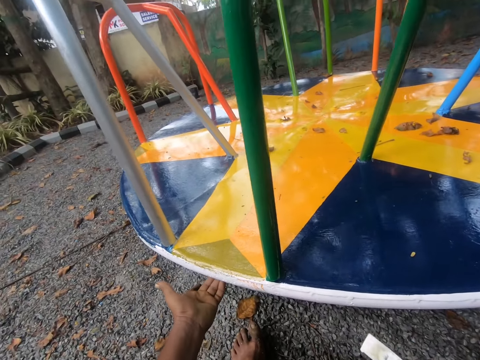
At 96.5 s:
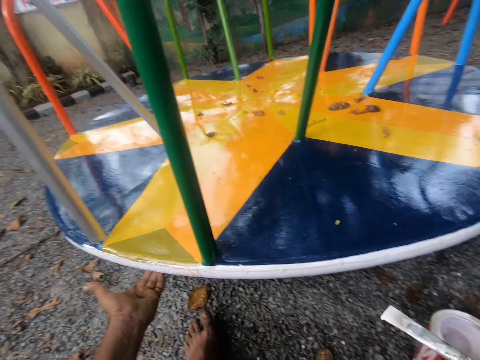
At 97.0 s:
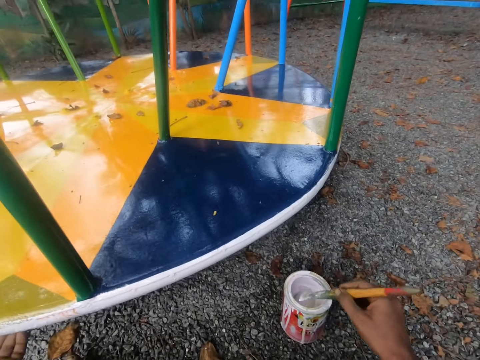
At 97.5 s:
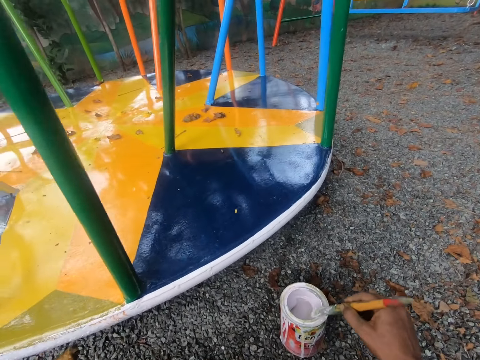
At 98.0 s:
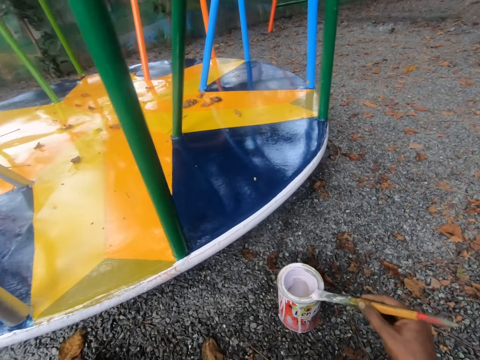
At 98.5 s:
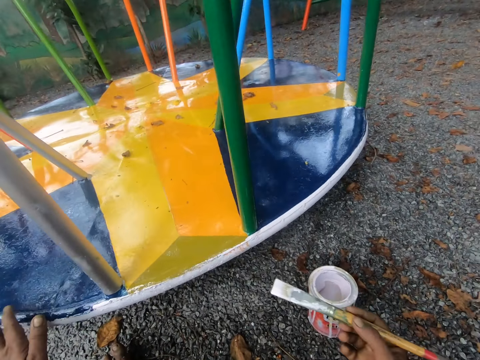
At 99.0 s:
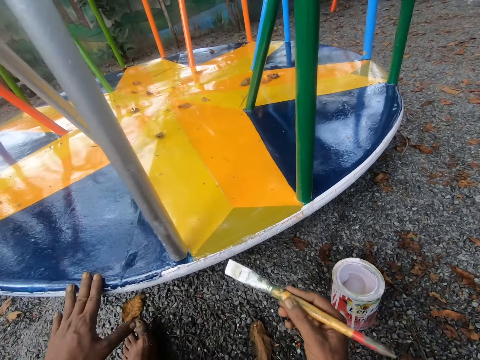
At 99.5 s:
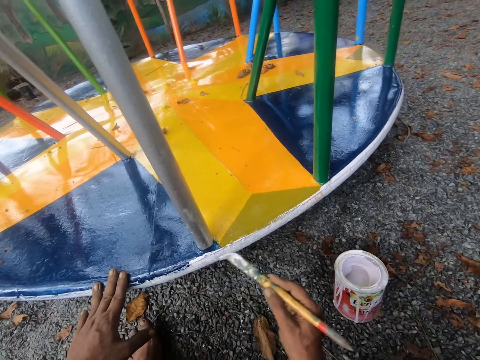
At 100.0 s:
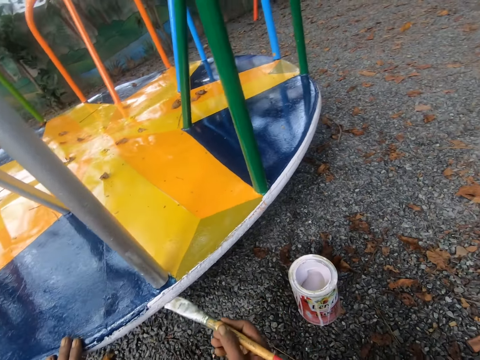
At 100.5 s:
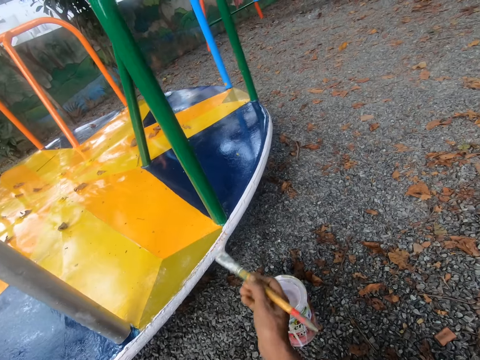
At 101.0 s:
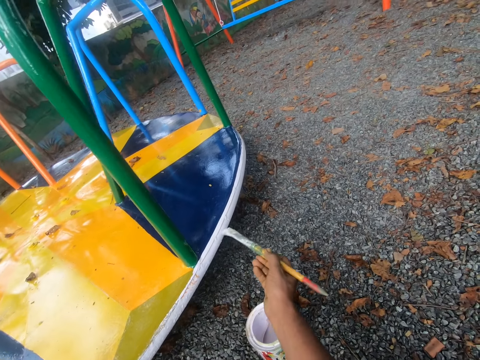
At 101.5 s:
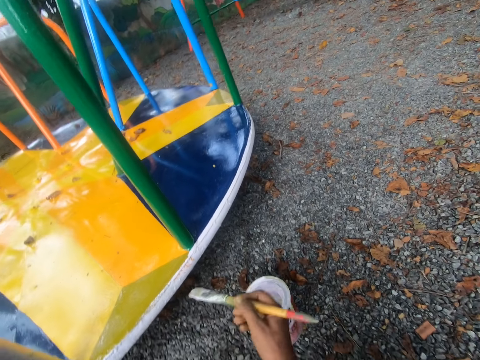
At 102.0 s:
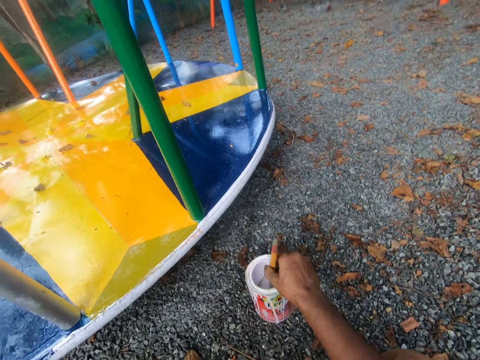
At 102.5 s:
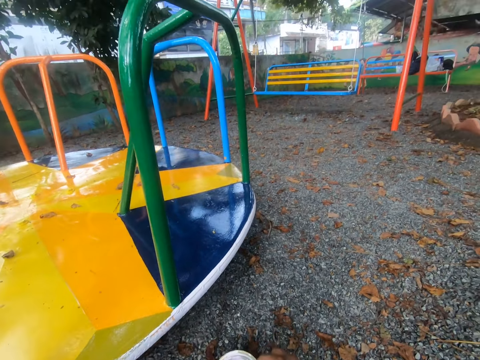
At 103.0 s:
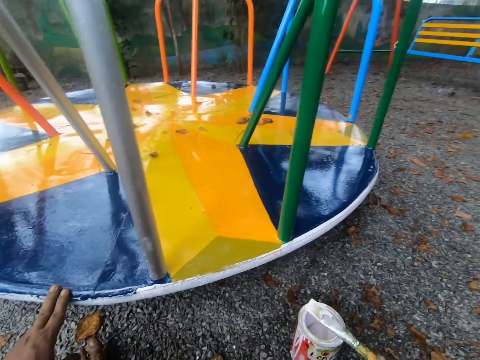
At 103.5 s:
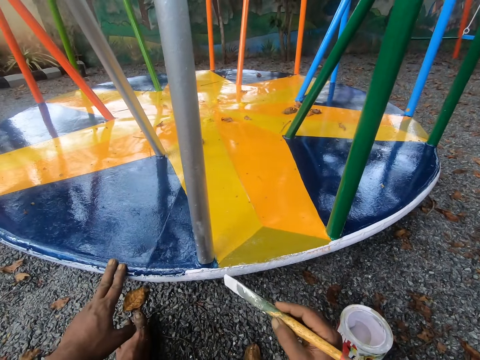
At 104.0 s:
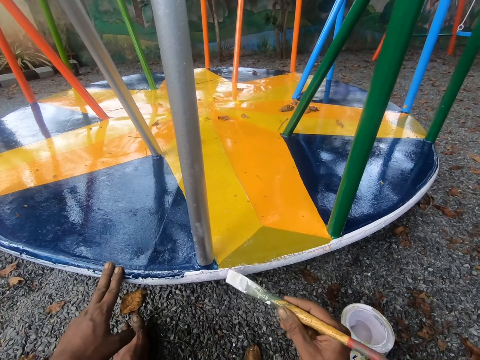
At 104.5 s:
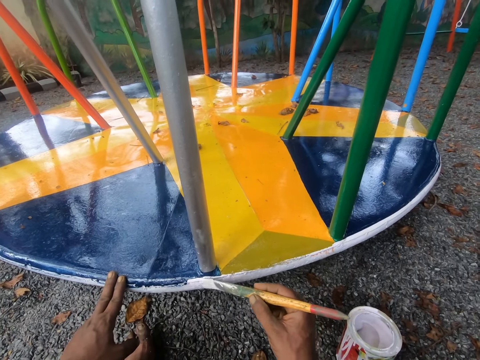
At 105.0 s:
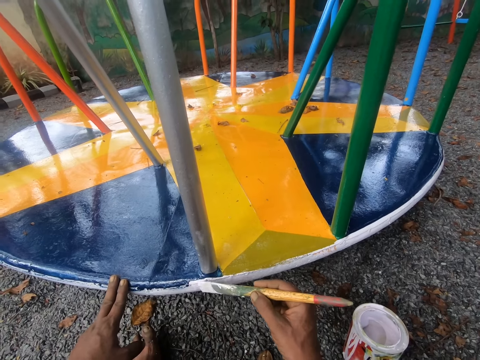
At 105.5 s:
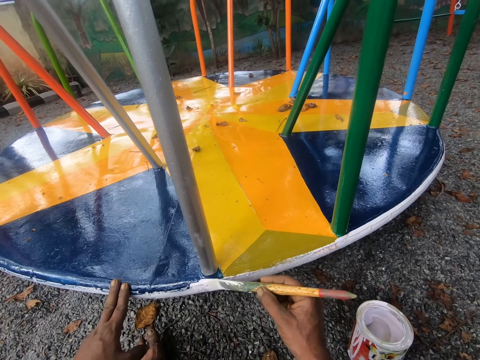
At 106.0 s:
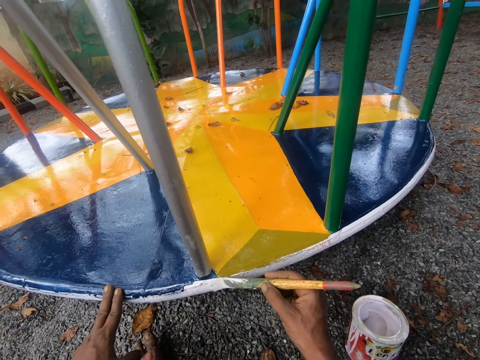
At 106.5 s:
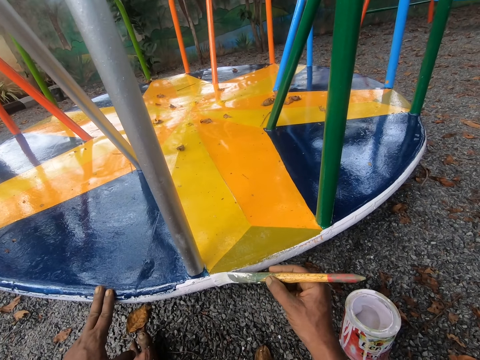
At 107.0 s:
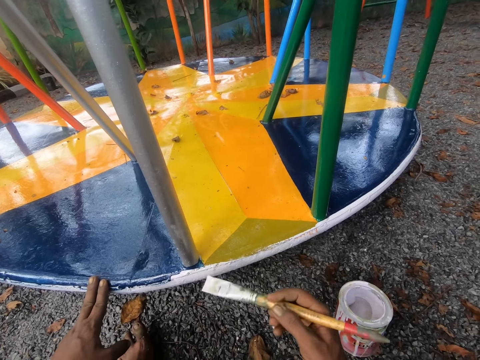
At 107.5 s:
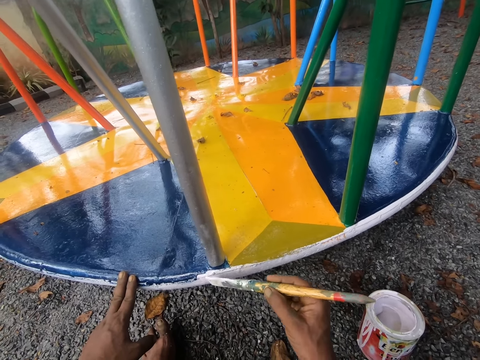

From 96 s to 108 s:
The camera wearer holds the merry-go-round with his left hand. He dips the paint brush in the paint can. He paints the merry-go-round with the brush. He dips the paint brush in the paint can. He paints the merry-go-round with the brush.

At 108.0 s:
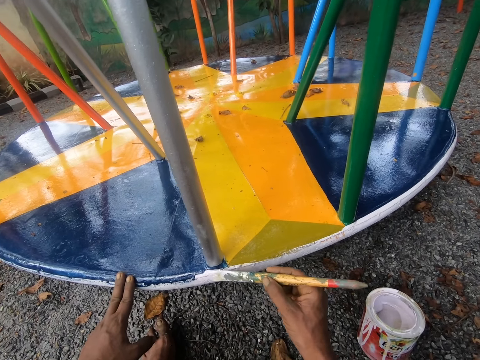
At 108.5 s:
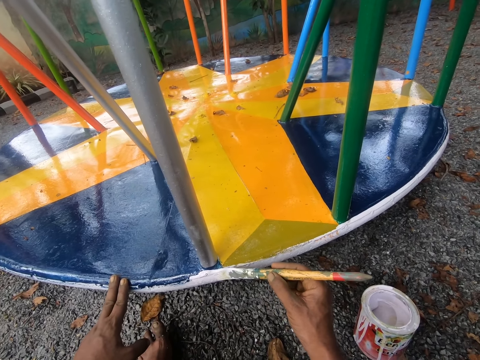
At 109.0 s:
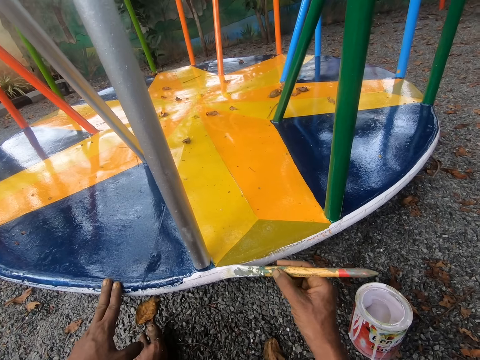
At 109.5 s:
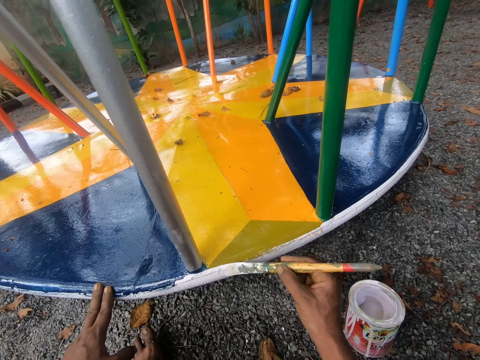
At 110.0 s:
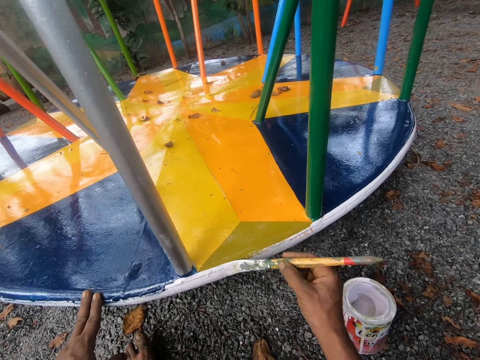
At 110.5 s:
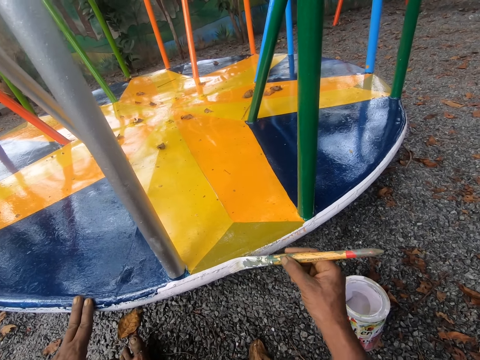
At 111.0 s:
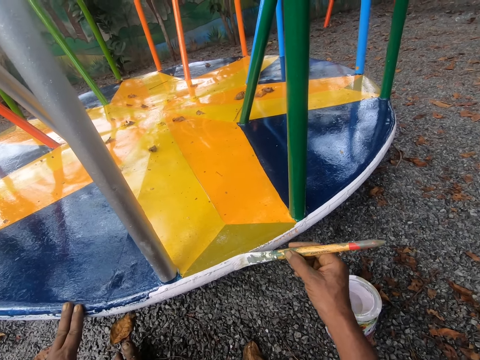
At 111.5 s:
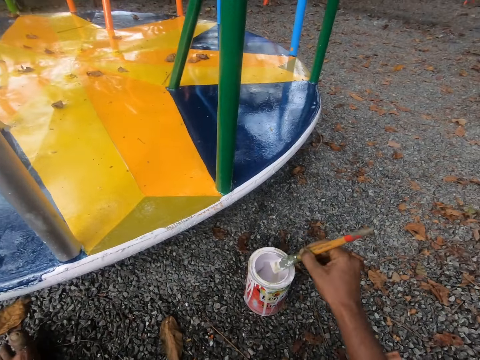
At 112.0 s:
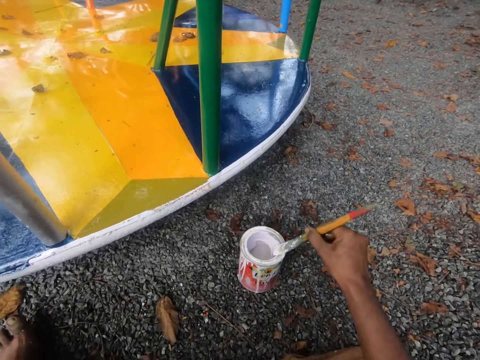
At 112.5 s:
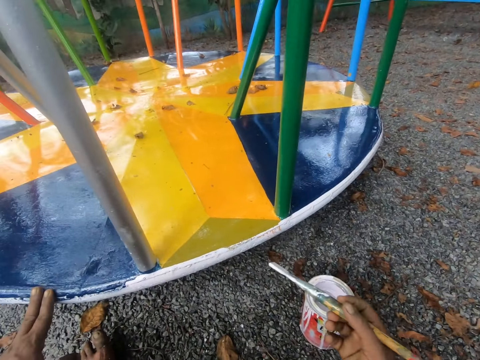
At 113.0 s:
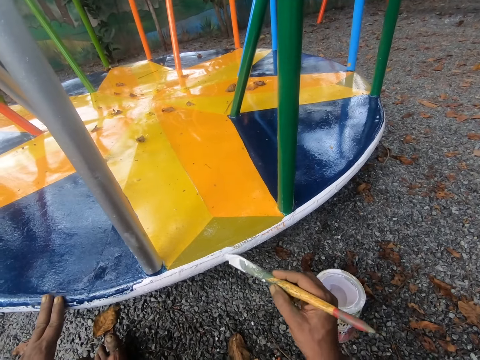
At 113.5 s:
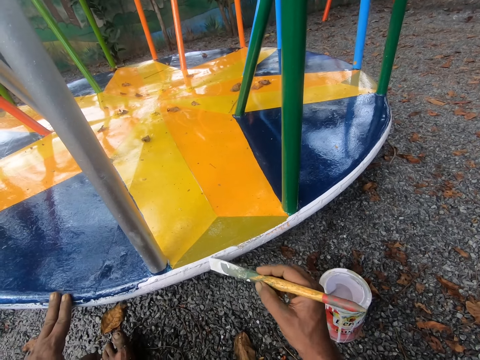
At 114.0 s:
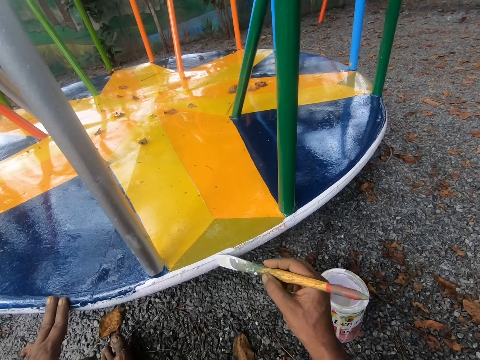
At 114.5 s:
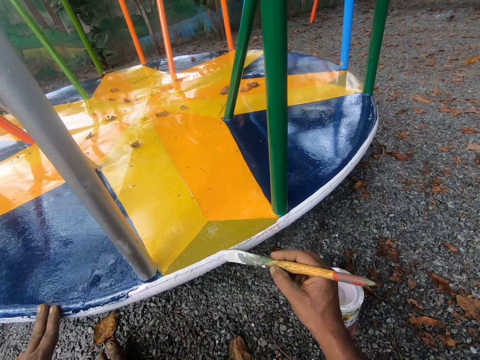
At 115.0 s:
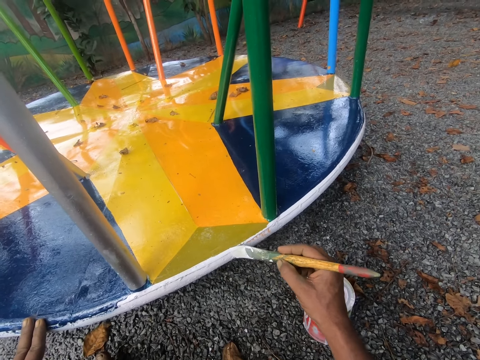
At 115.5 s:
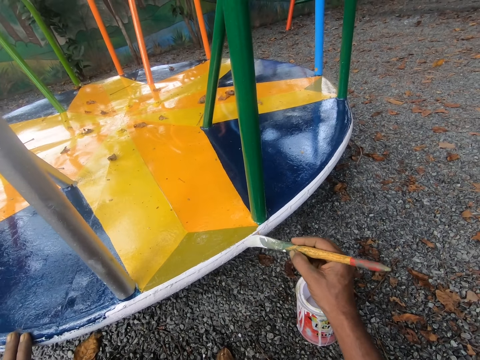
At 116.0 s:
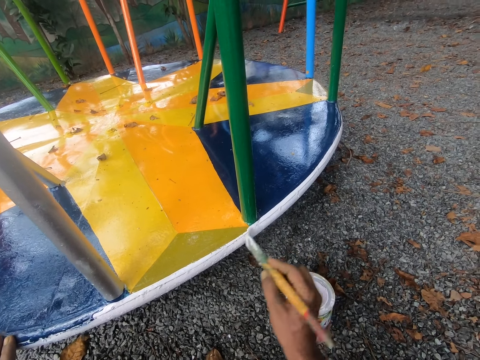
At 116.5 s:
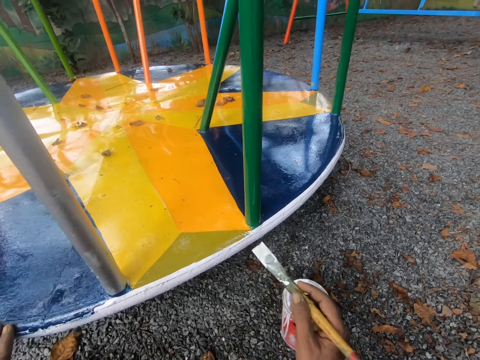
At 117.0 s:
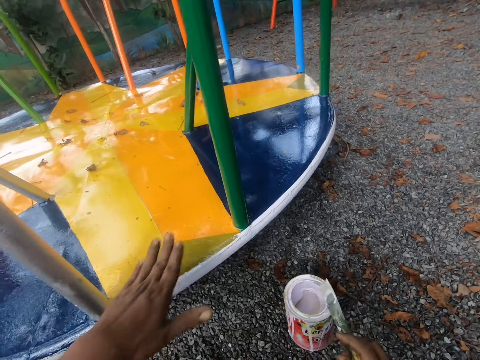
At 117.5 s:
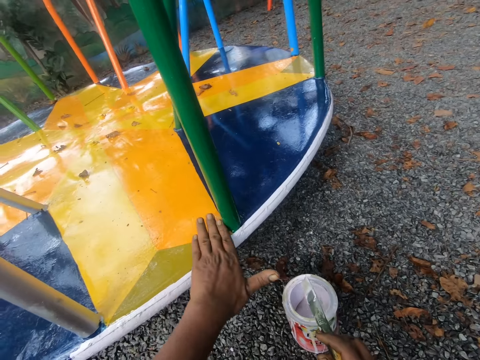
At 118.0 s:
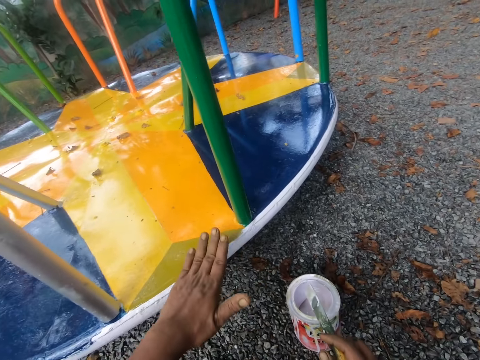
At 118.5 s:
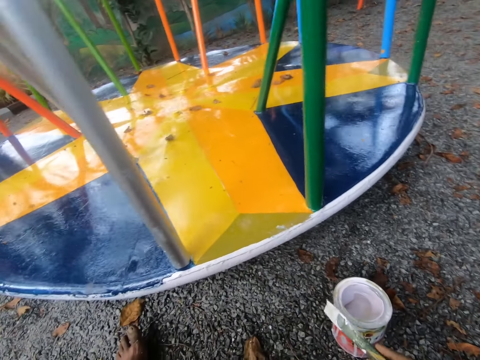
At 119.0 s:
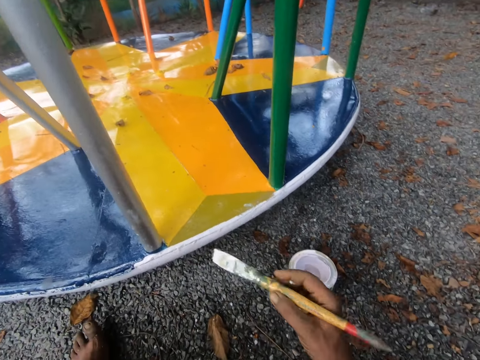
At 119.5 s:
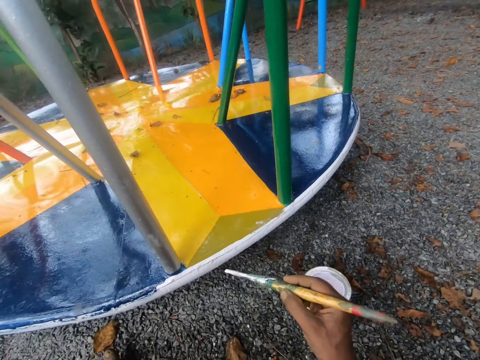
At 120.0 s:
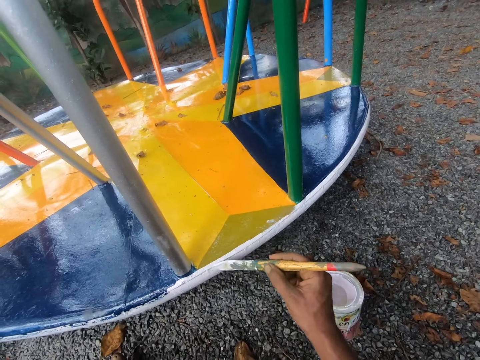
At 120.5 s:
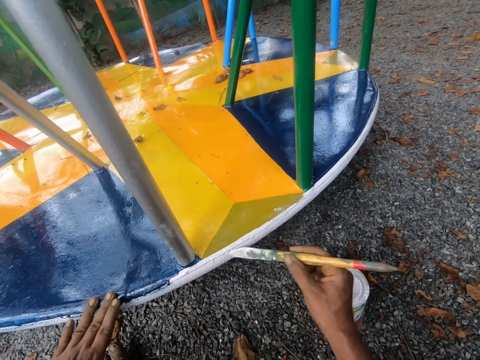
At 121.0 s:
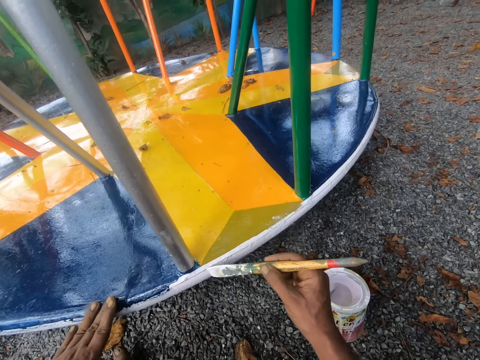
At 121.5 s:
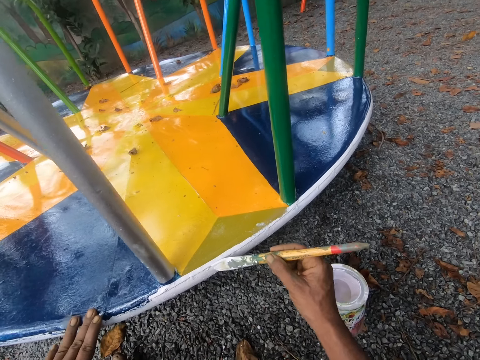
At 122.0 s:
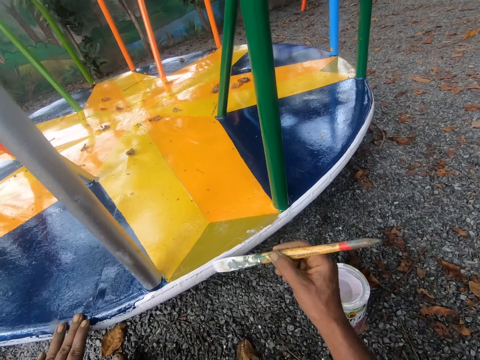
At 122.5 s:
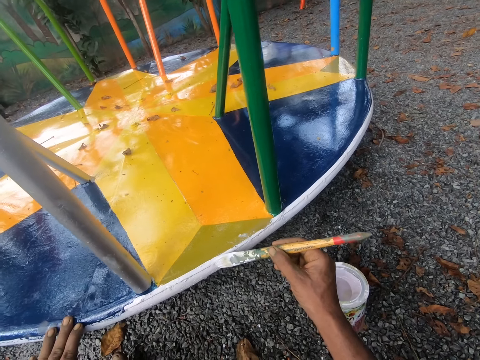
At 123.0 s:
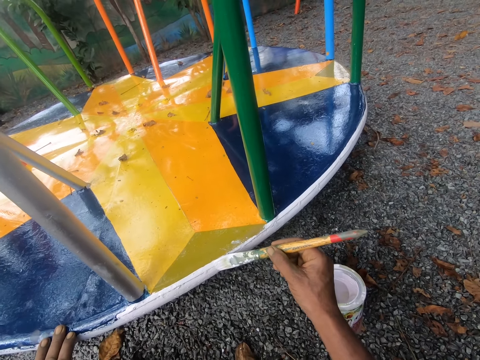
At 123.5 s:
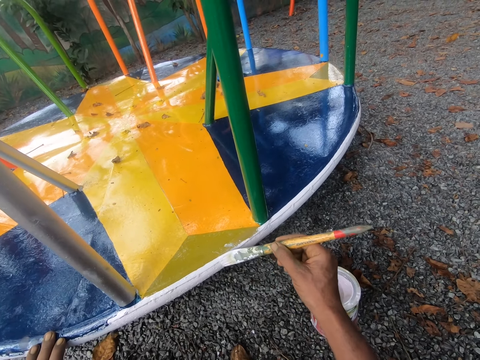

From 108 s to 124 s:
The camera wearer talks to a man. The man talks to the camera wearer. The camera wearer dips the paint brush in the paint can. He paints the merry-go-round with the brush. He wipes paint off the merry-go-round with his left hand. He paints the merry-go-round with the brush. He holds the merry-go-round with his left hand.
